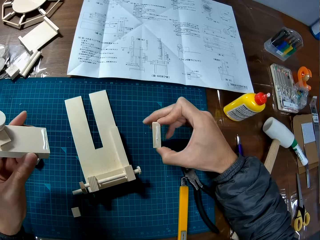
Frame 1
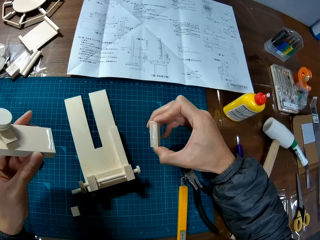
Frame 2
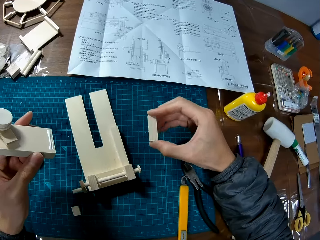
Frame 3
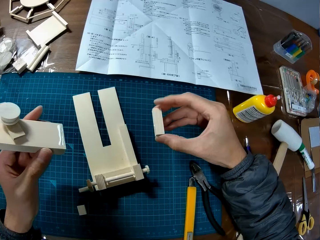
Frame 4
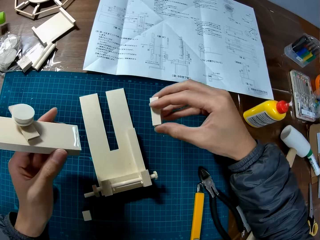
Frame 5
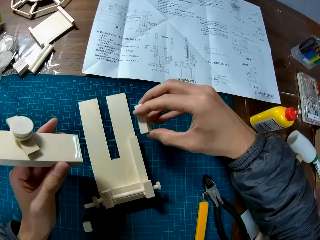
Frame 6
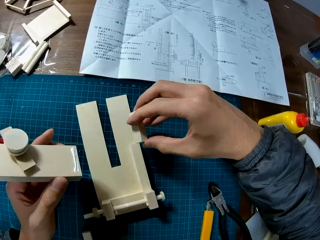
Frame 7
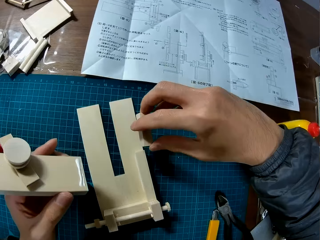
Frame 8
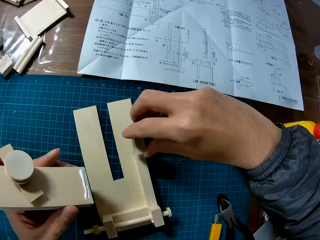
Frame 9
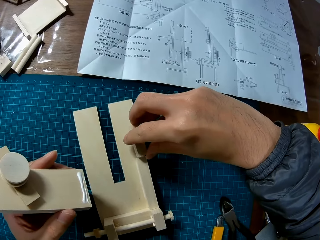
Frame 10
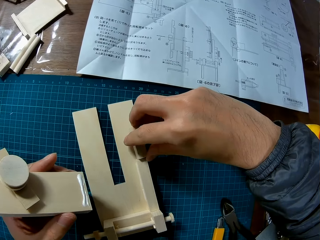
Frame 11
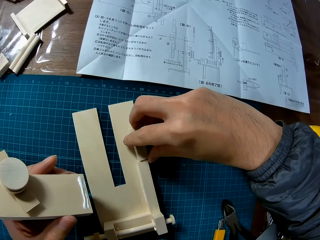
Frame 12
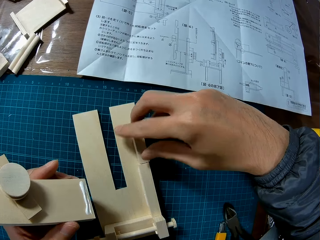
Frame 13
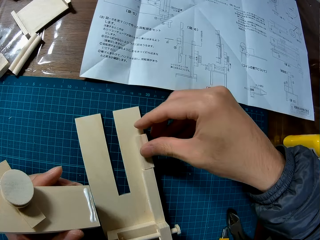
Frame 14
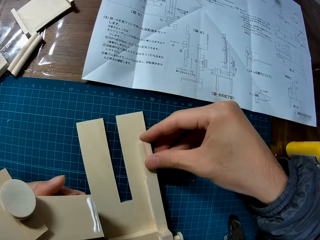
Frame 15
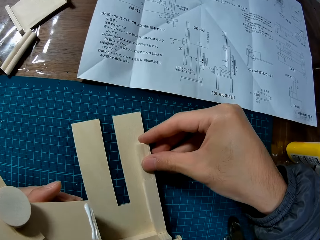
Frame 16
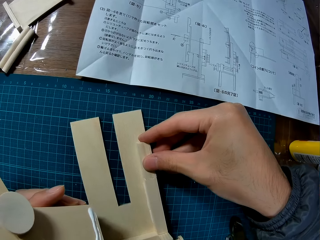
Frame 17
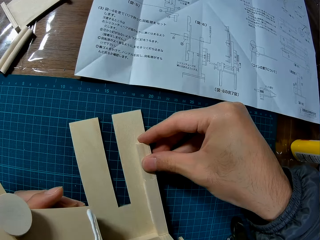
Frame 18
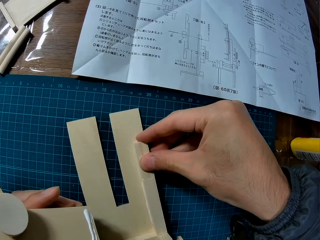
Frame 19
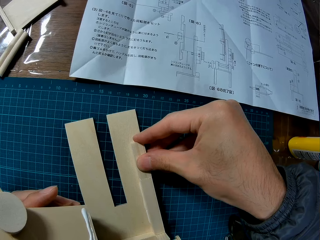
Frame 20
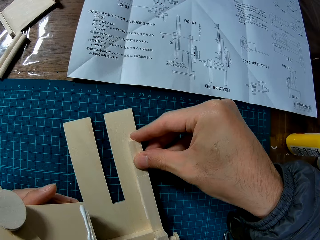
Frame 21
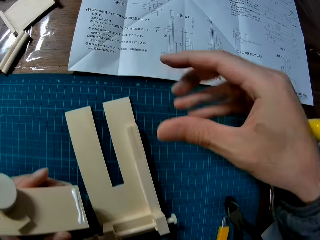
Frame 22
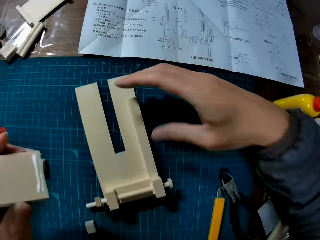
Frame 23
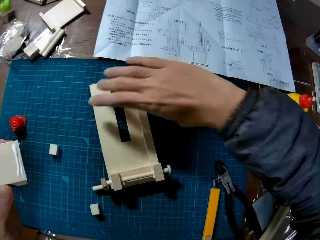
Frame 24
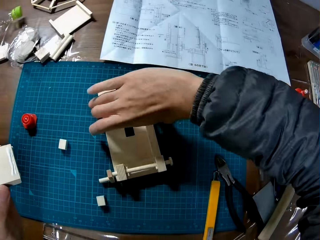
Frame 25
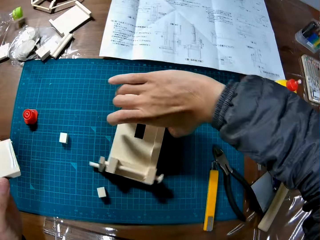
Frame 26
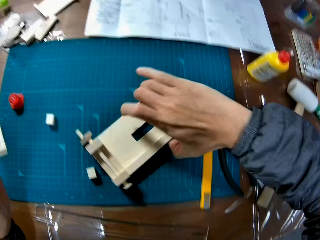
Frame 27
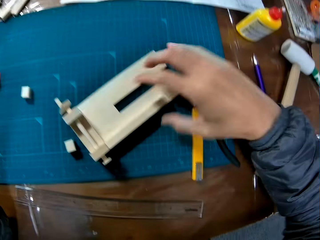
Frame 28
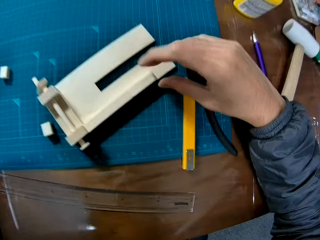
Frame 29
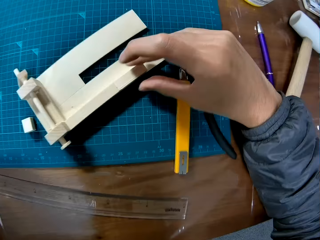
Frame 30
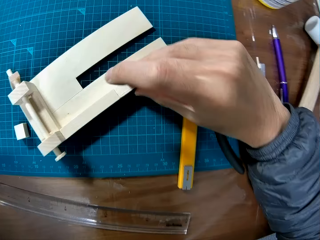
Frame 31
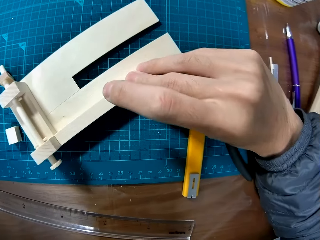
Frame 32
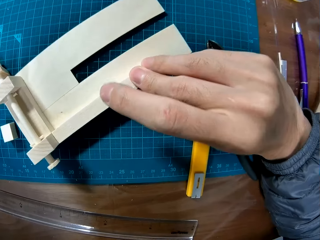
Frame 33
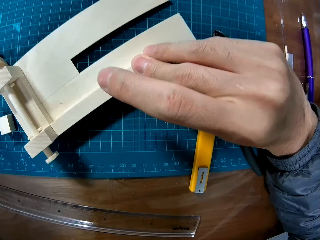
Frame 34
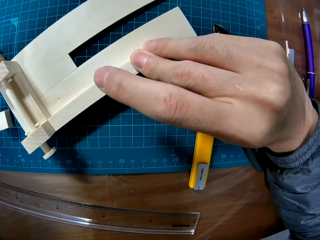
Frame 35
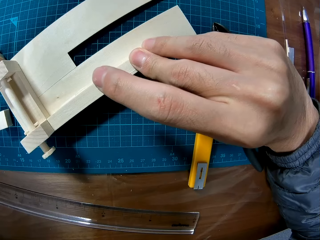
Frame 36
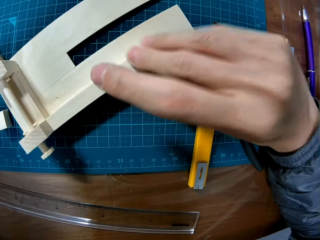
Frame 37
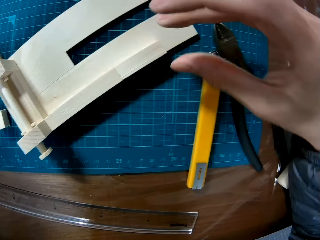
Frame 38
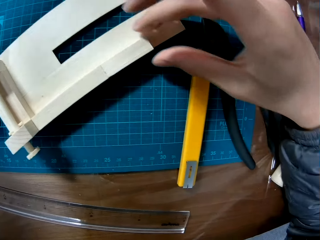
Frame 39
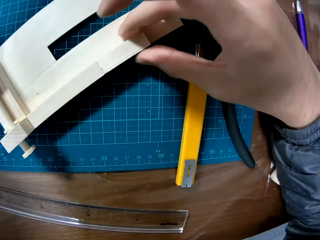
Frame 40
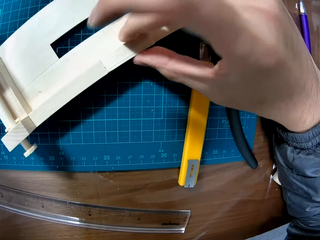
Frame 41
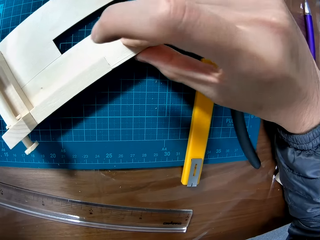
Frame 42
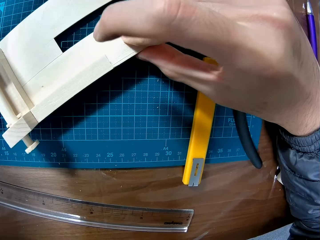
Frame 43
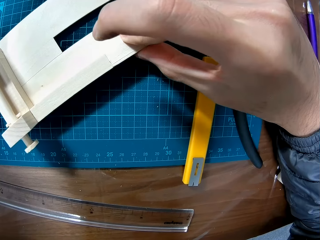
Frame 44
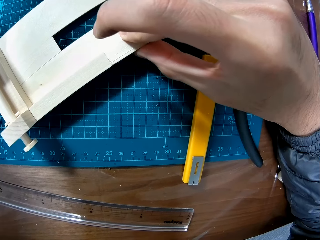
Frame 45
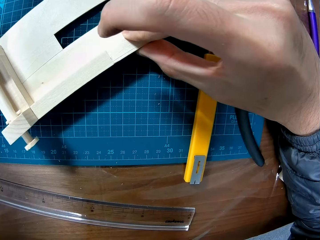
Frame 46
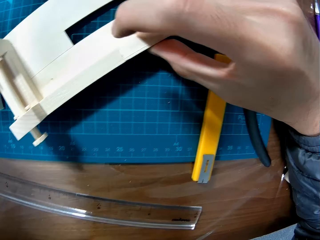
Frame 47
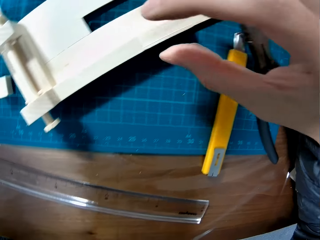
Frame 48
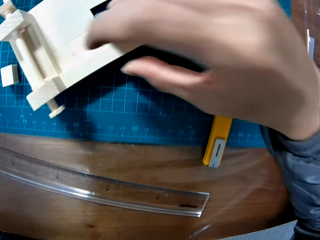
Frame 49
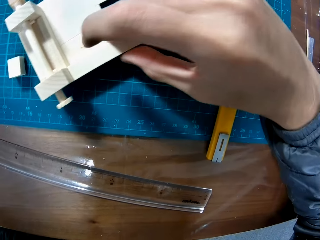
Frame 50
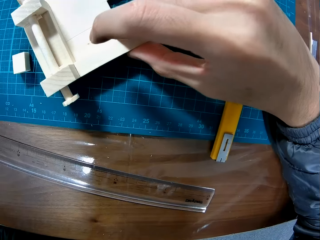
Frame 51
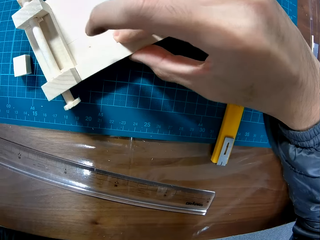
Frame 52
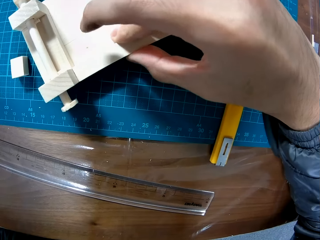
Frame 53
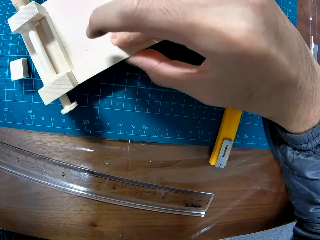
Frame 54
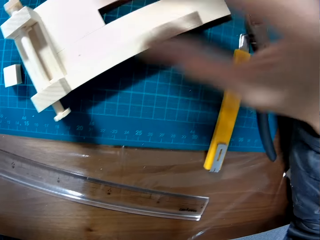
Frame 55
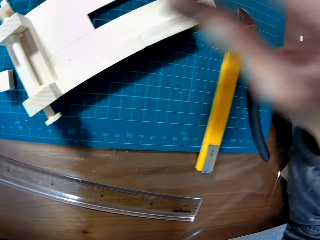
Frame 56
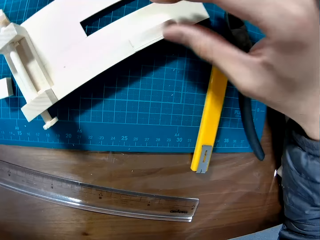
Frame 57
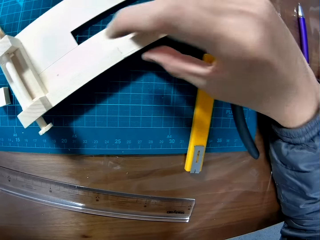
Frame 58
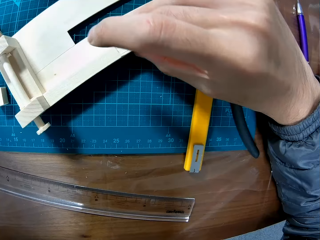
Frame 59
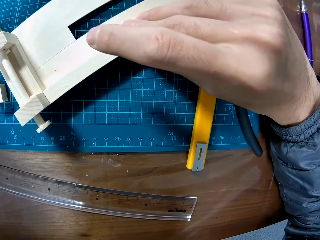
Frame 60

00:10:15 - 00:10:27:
The camera wearer picks up the piece of wood on the table with his right hand. He fixes the piece of wood on the craft or handcraft on the table. He adjusts the craft on the table with his right hand. He turns the handcraft. He fixes the piece onto the handcraft.

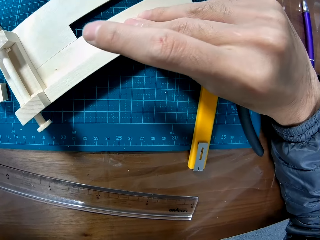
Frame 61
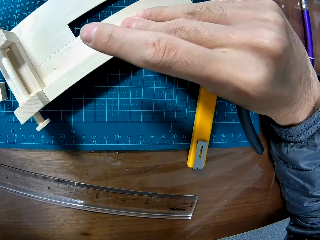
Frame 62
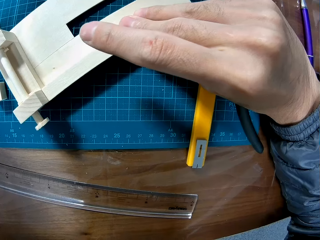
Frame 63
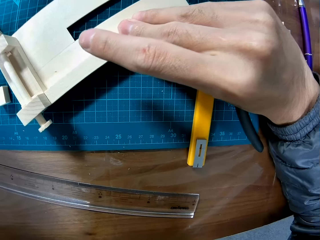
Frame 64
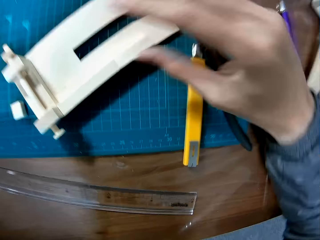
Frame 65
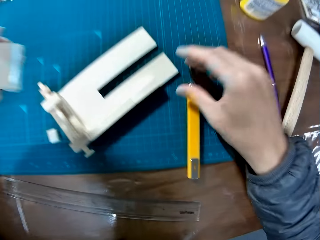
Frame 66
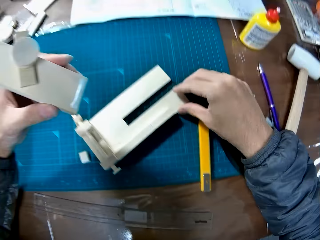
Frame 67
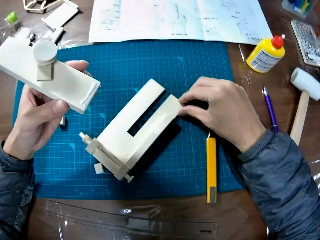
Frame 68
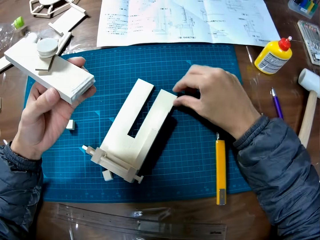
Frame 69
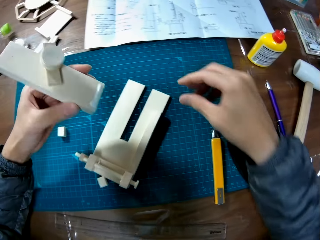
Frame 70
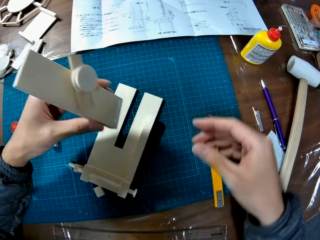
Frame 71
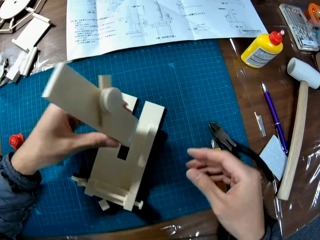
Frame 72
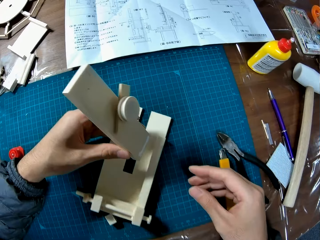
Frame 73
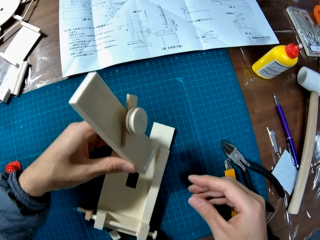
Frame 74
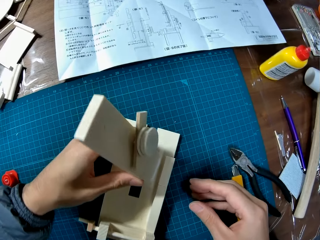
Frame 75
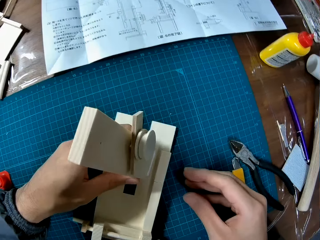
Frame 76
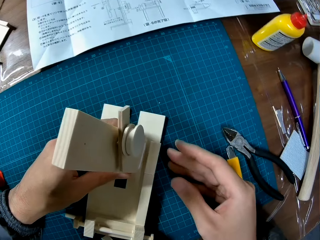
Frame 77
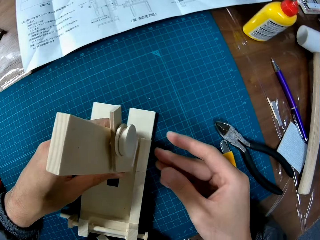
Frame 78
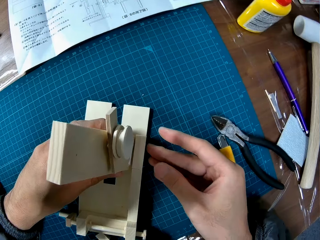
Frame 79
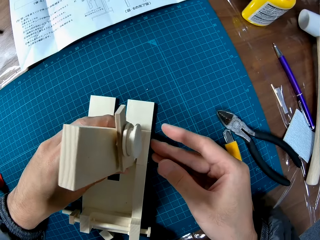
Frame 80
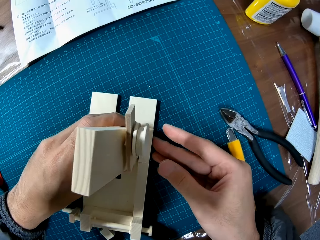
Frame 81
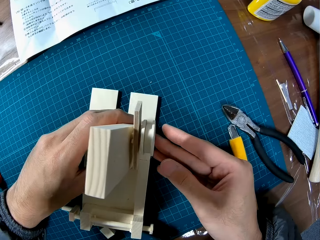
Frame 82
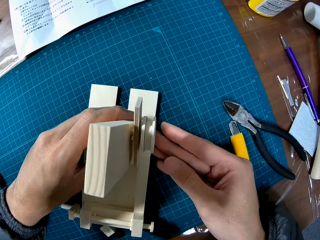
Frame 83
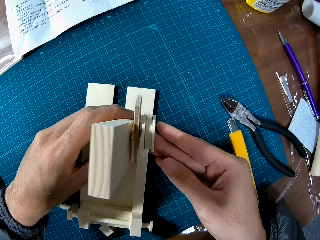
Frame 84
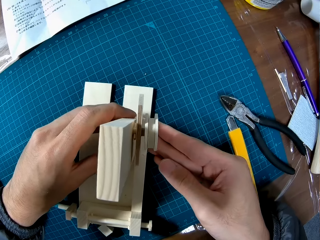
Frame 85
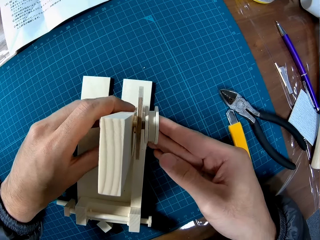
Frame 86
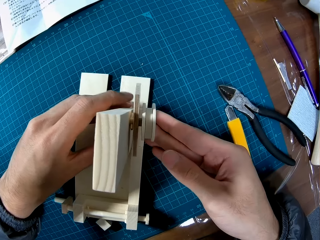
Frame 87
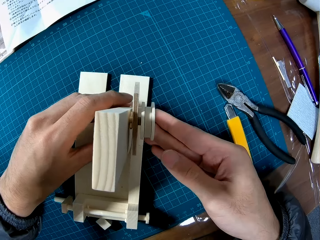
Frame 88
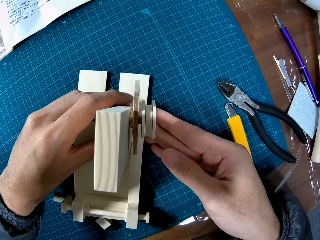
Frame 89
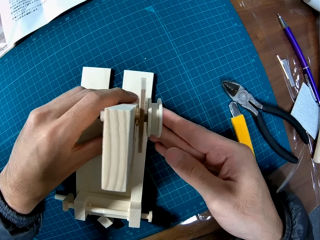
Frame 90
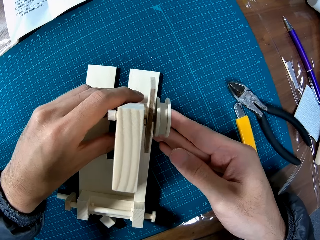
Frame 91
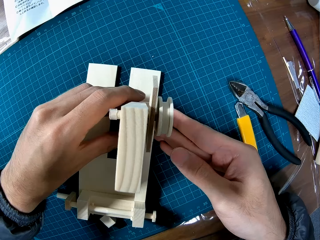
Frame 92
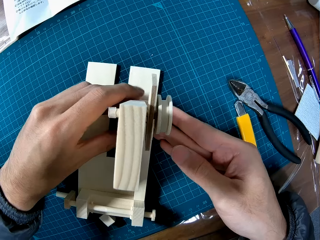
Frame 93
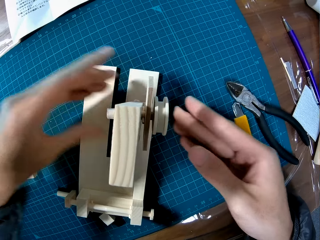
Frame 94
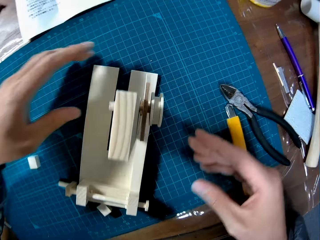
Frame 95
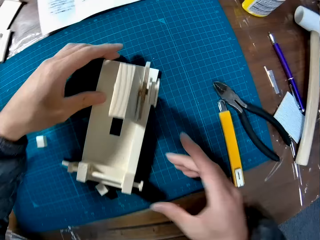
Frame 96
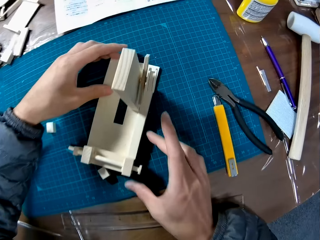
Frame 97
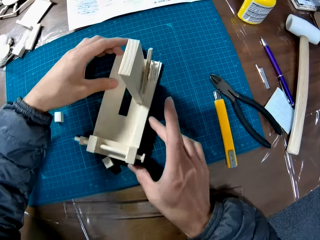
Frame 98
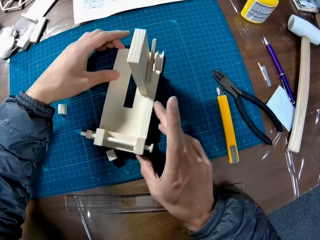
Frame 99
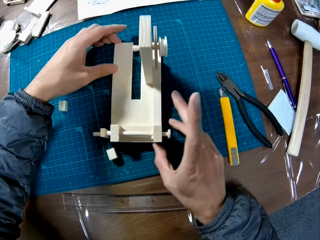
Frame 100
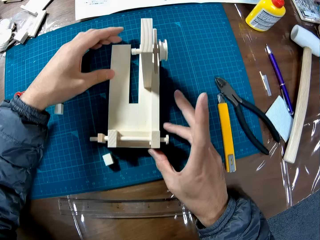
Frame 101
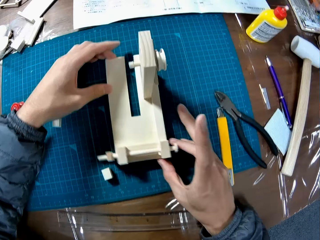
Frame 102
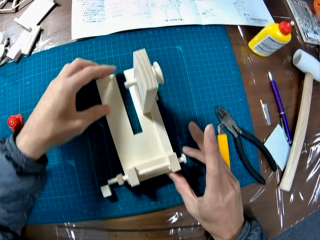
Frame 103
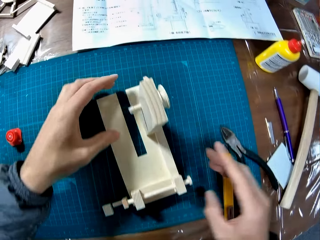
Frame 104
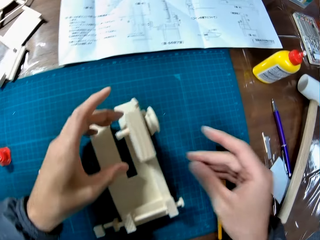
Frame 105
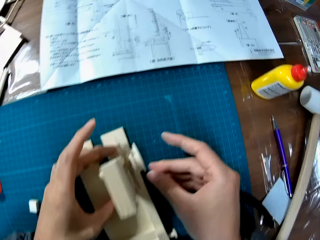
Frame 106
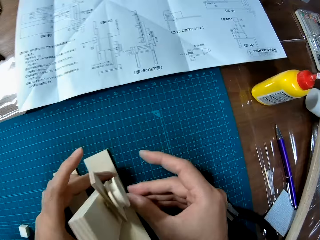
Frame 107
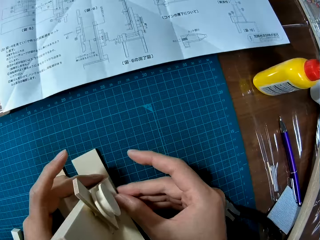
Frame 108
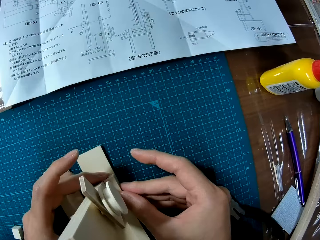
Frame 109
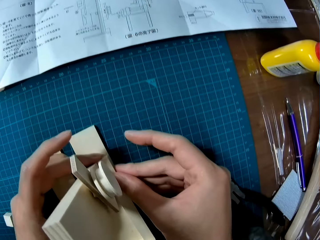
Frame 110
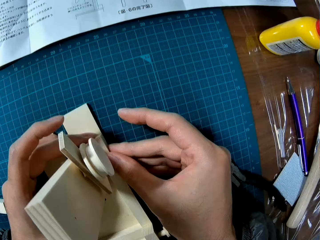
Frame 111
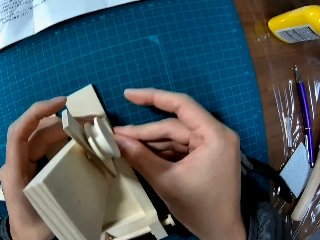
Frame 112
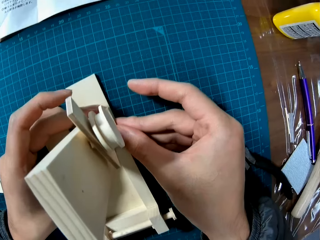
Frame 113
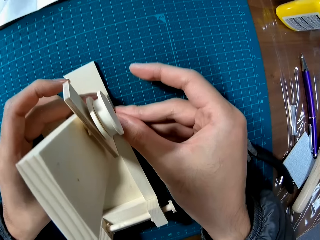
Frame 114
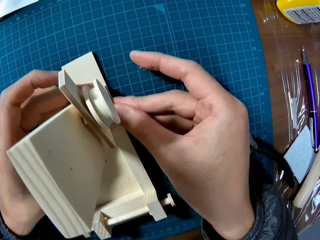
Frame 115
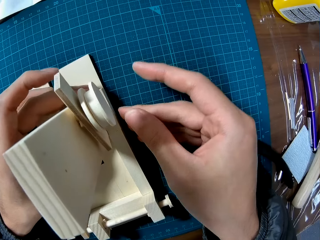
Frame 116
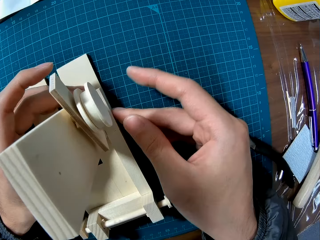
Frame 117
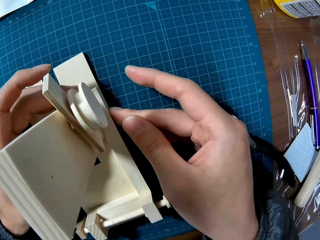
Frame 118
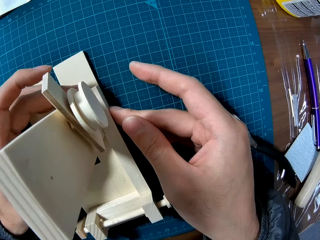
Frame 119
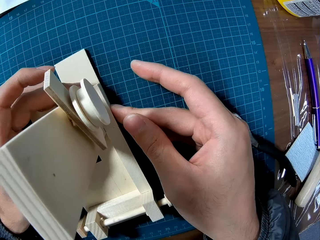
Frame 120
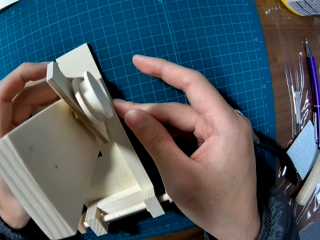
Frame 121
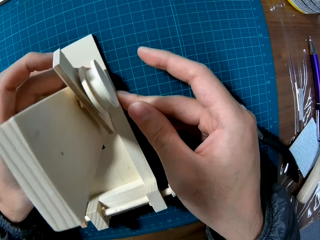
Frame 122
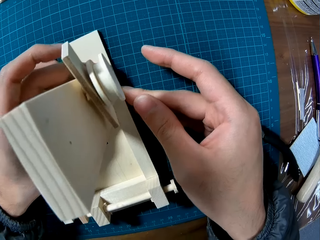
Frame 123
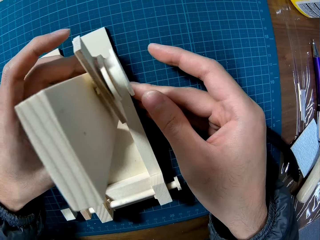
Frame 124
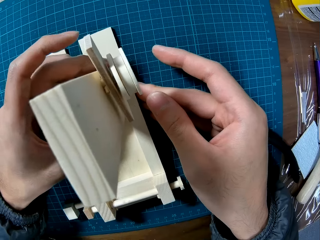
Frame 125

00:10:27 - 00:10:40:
The camera wearer fixes the craft or handcraft in his left hand on the craft on the table. He adjusts the crafts. He turns the handcraft. He fixes the handcraft.
